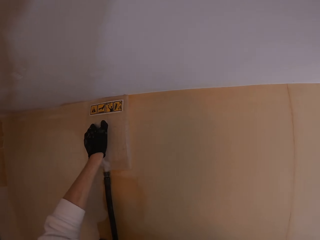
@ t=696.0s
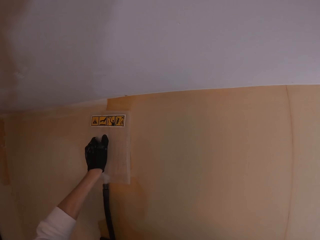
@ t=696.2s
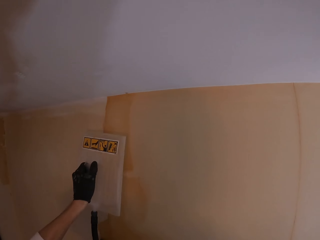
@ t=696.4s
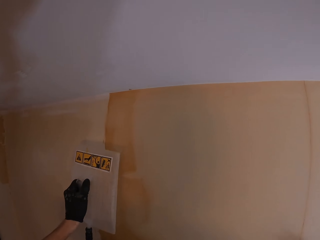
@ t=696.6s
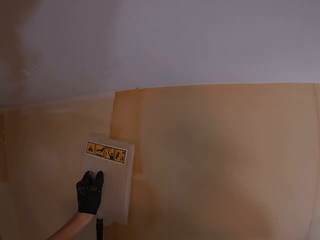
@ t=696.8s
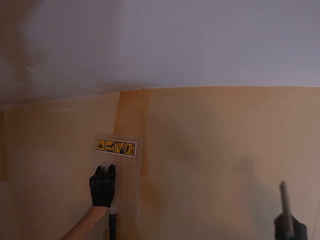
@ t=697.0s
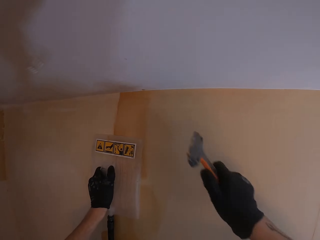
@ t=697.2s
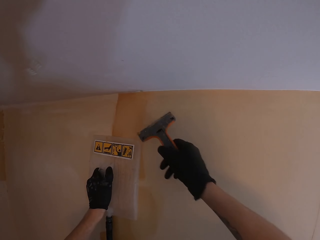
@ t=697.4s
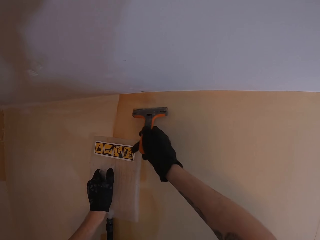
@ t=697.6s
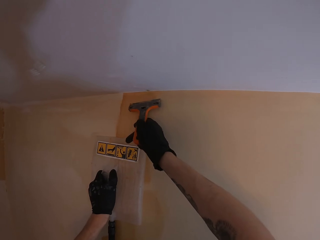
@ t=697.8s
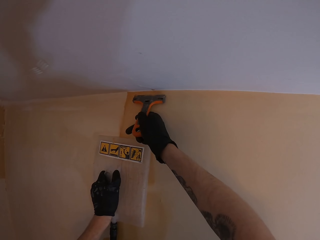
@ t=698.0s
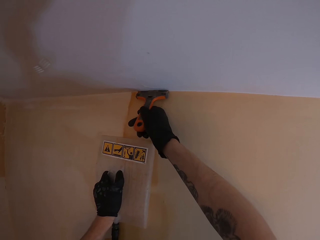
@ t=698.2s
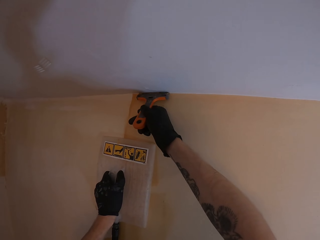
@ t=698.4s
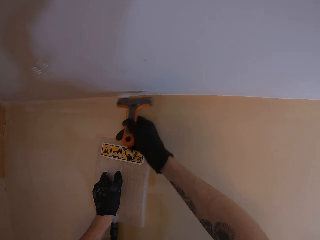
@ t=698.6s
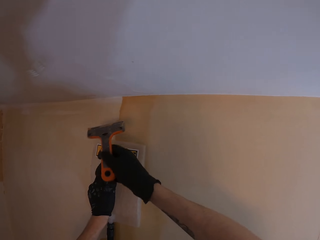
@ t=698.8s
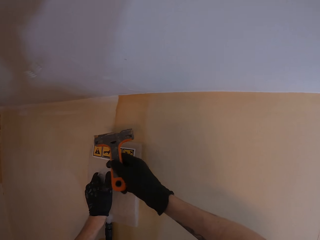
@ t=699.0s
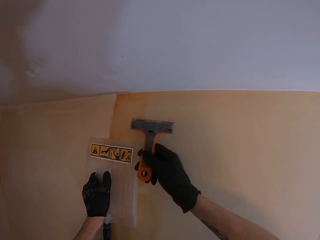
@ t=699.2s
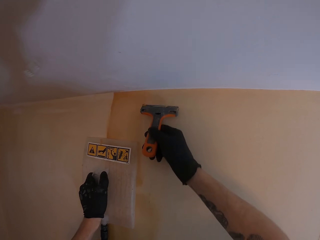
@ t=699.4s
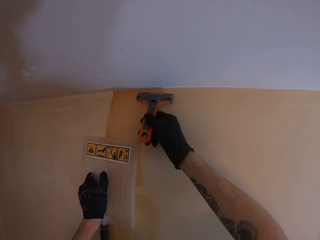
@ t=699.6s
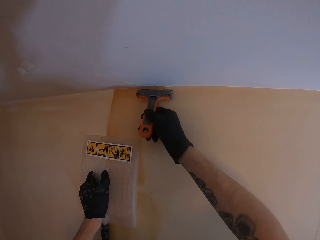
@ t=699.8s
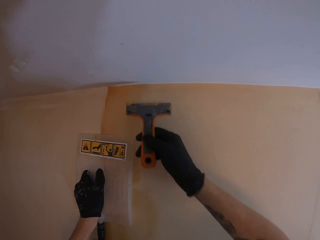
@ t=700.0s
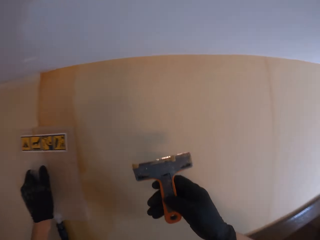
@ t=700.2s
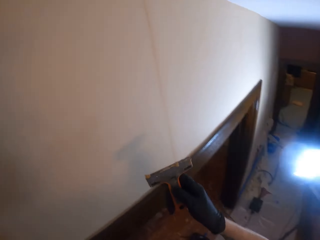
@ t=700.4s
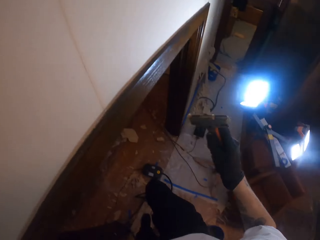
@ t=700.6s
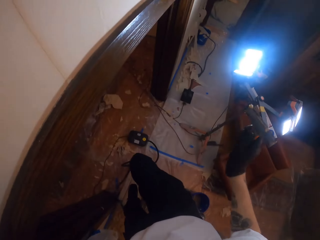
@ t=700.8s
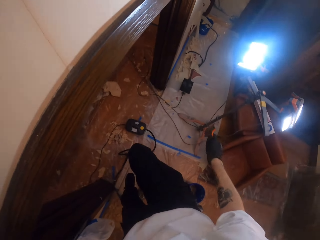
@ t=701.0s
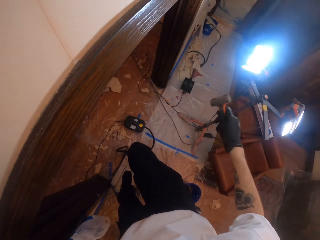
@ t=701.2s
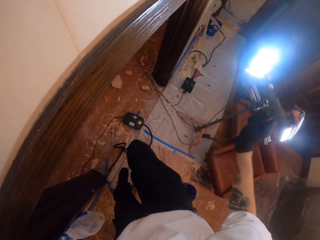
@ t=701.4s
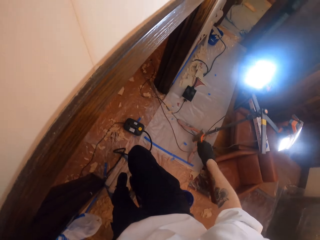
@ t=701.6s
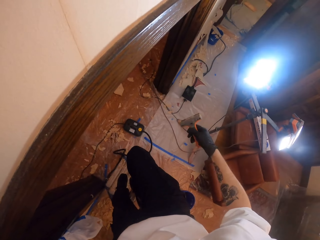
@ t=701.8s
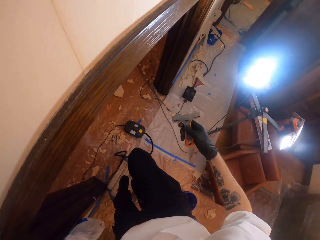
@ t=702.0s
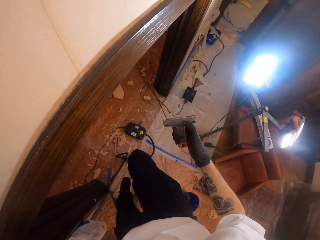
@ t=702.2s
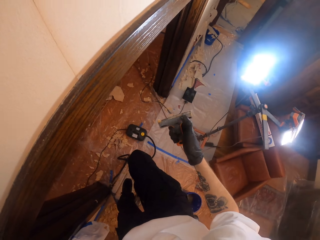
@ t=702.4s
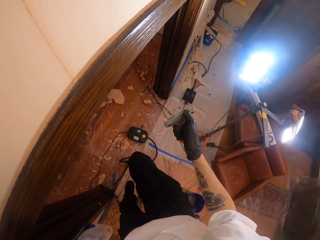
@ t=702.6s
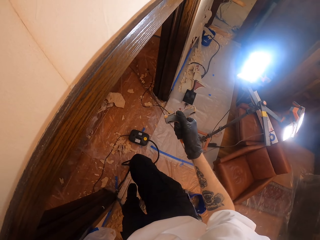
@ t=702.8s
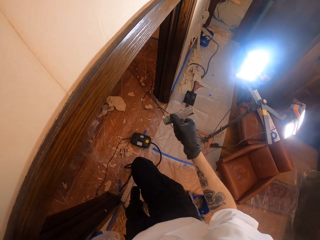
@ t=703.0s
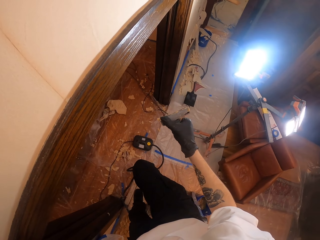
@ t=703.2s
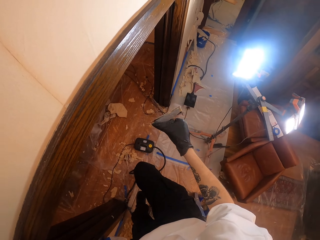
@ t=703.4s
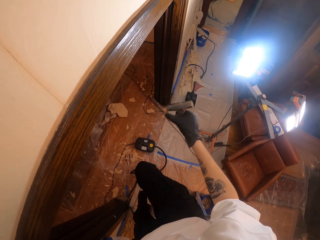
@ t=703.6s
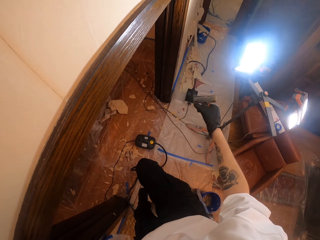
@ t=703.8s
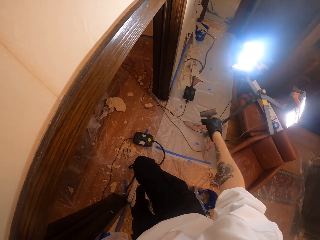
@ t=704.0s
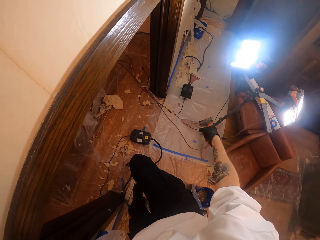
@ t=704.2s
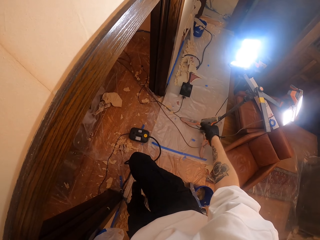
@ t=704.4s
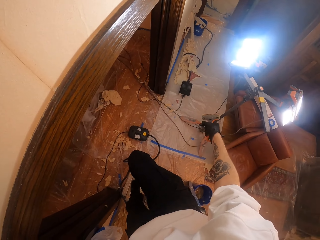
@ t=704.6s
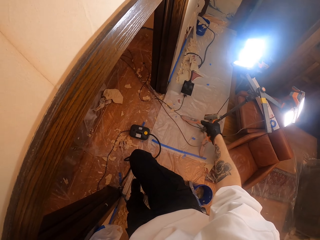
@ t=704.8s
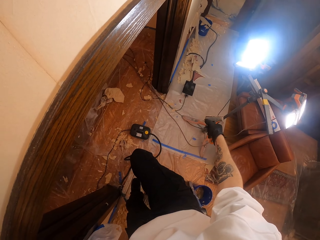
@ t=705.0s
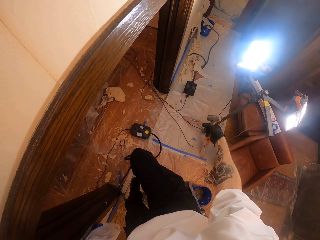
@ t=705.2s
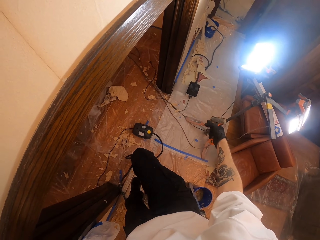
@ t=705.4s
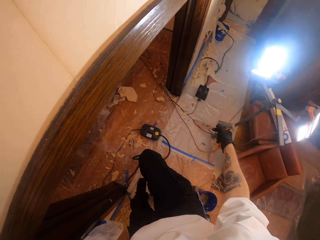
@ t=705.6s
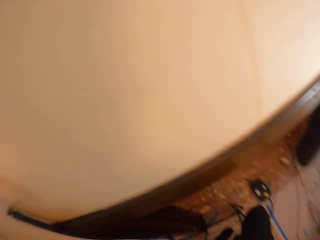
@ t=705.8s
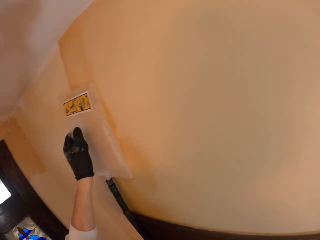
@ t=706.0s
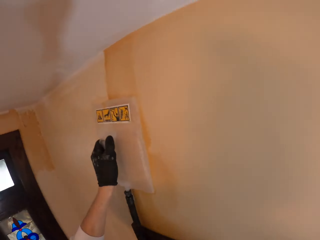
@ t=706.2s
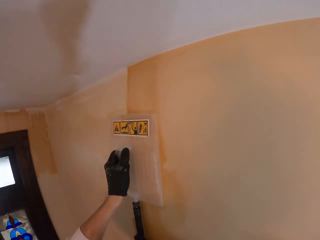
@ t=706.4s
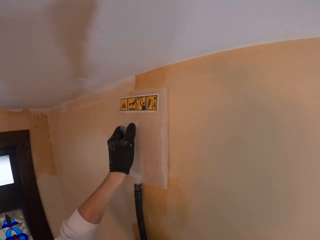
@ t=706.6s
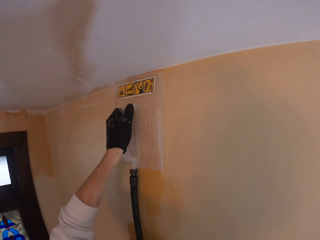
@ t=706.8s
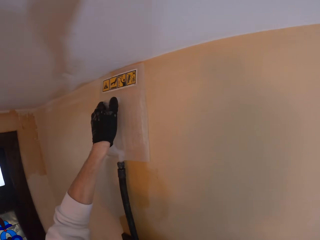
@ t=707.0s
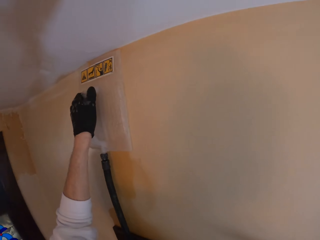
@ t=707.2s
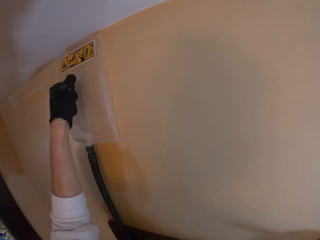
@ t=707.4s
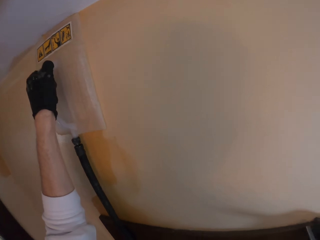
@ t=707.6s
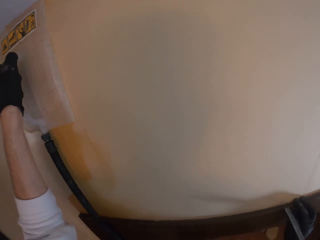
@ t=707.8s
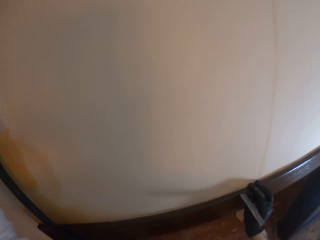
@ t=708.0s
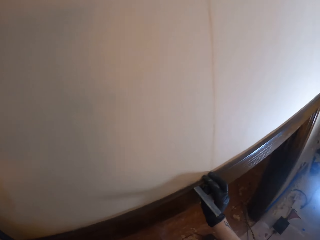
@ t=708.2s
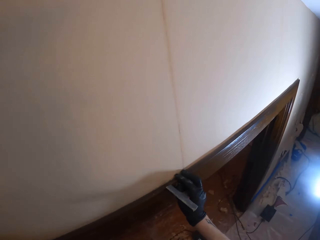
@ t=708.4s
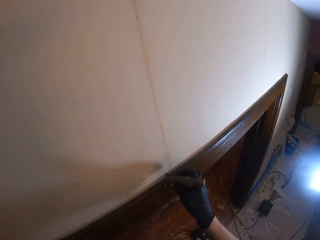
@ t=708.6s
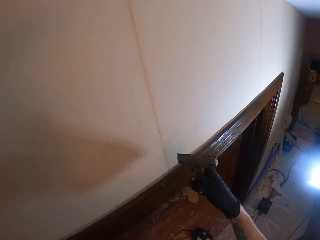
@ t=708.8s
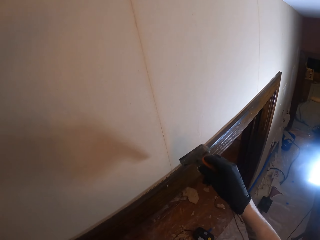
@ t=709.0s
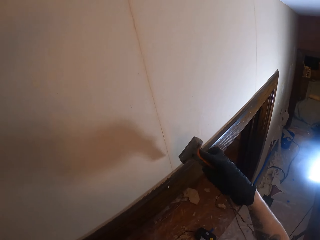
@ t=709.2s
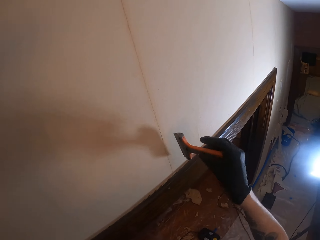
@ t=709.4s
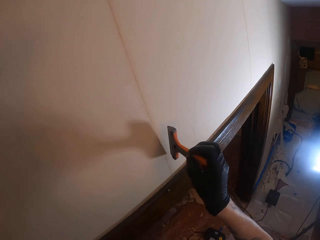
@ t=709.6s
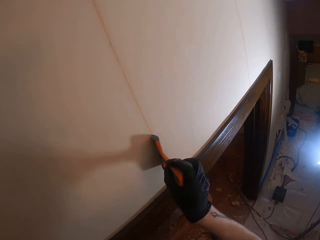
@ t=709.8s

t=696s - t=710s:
The camera wearer moves the wallpaper scraper on the wall. He shakes the wallpaper scraper. He cleans the wall scraper. He removes the wallpaper on the scraper with his hand. He drops the wallpaper on the floor. He holds the wall steamer on the wall. He smooths the wall.

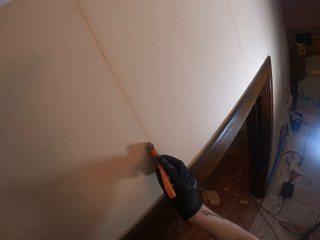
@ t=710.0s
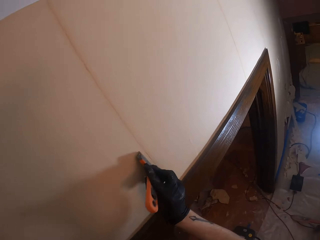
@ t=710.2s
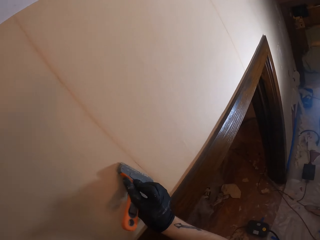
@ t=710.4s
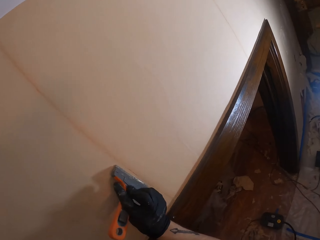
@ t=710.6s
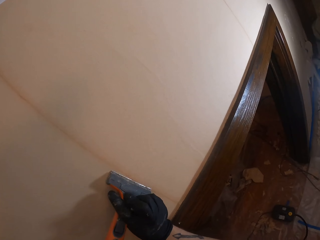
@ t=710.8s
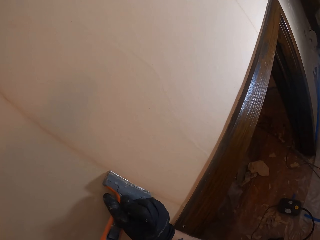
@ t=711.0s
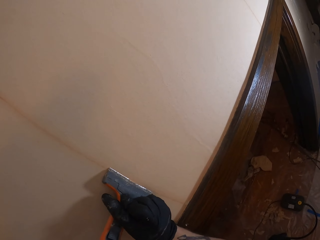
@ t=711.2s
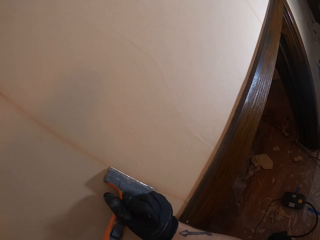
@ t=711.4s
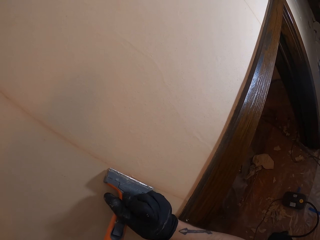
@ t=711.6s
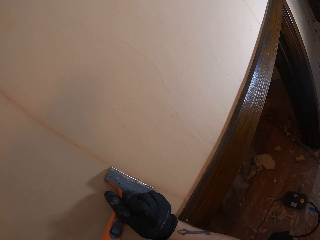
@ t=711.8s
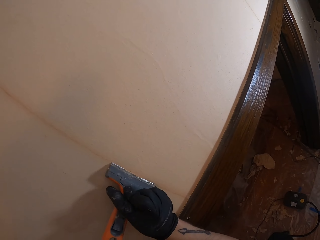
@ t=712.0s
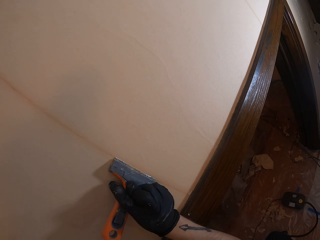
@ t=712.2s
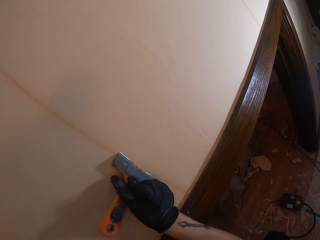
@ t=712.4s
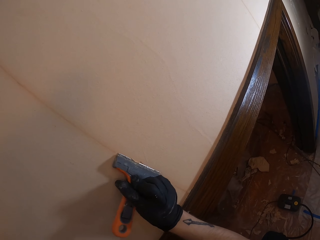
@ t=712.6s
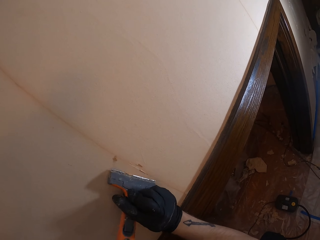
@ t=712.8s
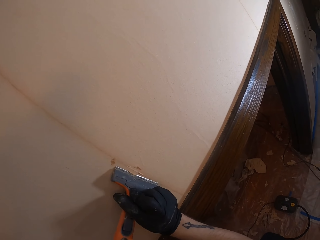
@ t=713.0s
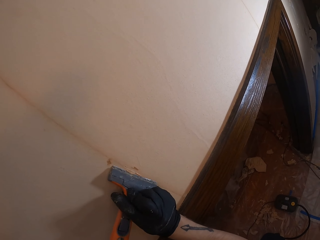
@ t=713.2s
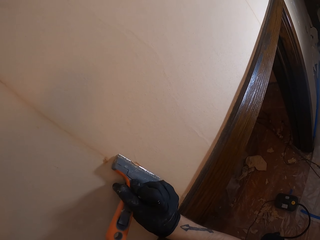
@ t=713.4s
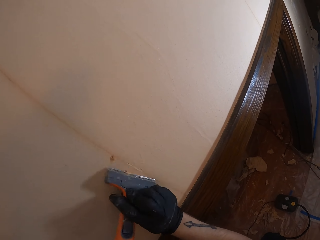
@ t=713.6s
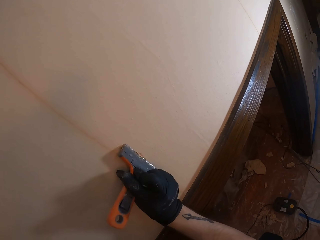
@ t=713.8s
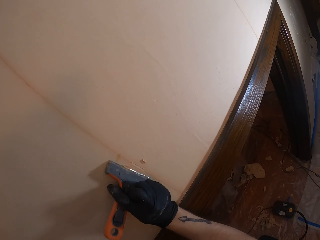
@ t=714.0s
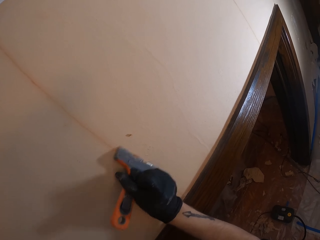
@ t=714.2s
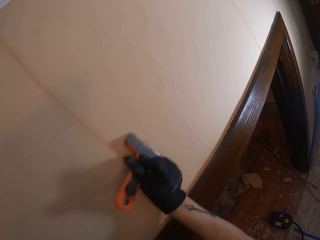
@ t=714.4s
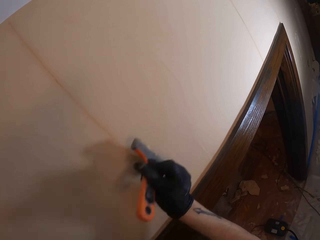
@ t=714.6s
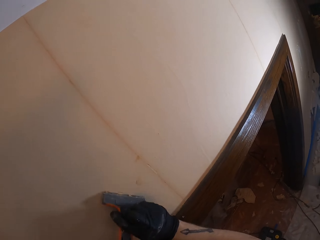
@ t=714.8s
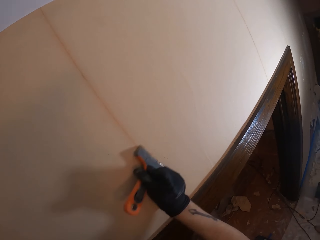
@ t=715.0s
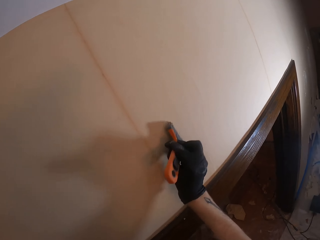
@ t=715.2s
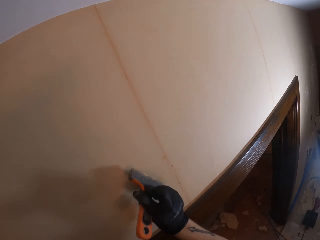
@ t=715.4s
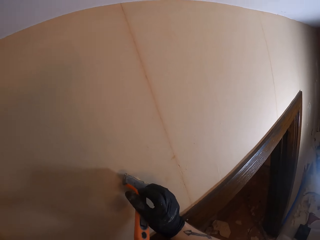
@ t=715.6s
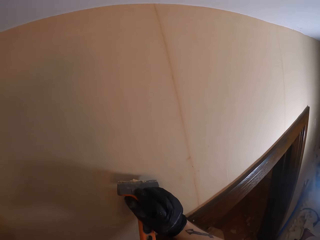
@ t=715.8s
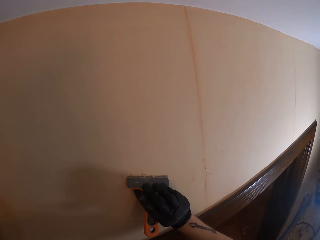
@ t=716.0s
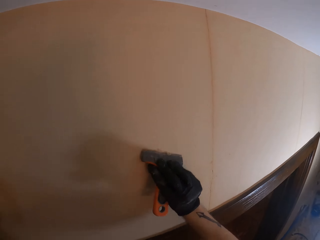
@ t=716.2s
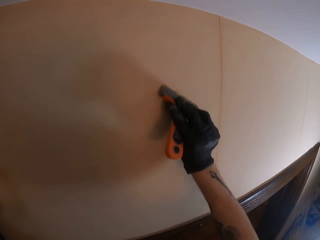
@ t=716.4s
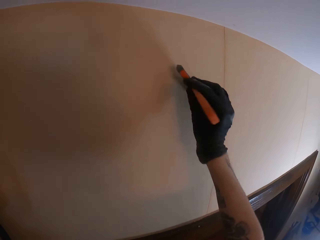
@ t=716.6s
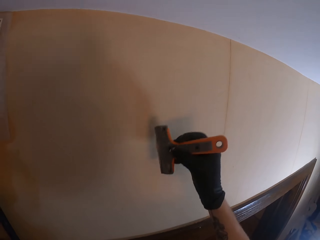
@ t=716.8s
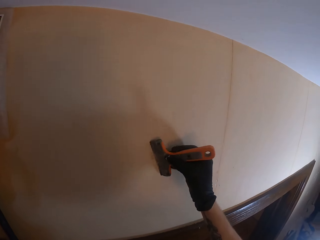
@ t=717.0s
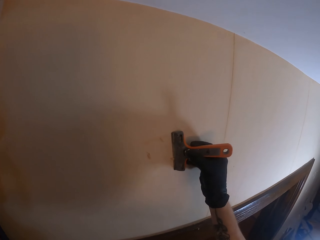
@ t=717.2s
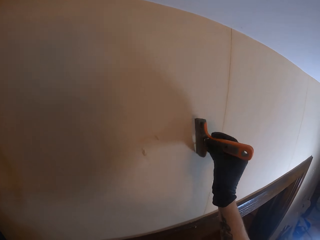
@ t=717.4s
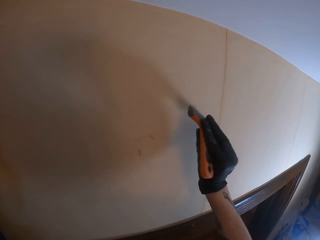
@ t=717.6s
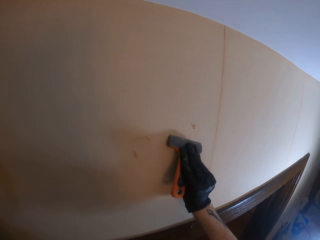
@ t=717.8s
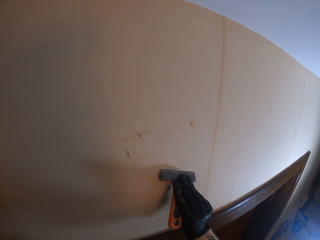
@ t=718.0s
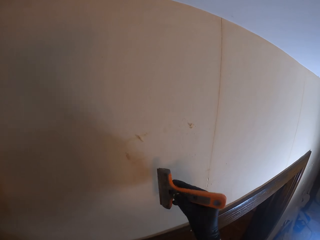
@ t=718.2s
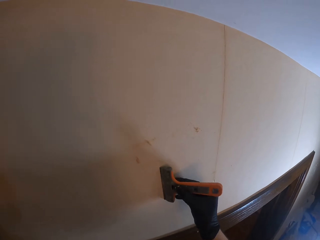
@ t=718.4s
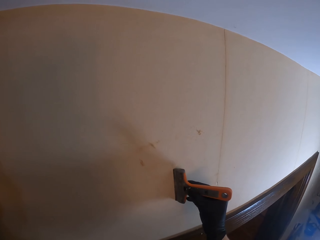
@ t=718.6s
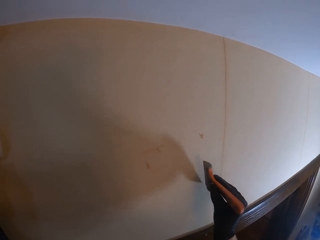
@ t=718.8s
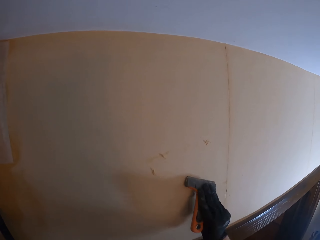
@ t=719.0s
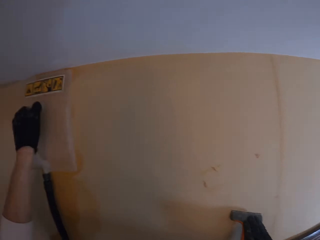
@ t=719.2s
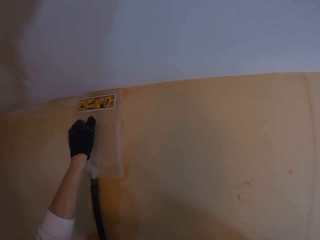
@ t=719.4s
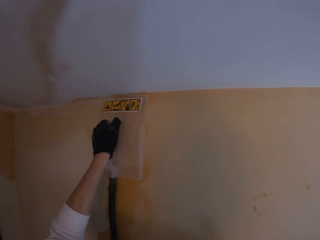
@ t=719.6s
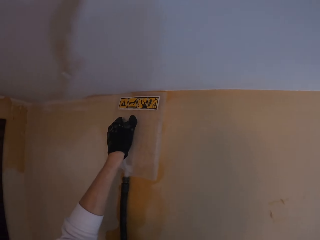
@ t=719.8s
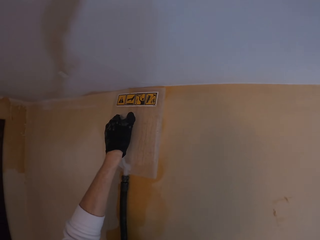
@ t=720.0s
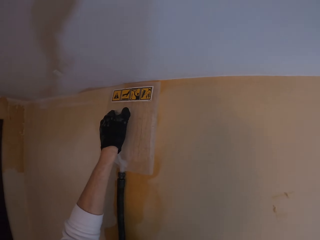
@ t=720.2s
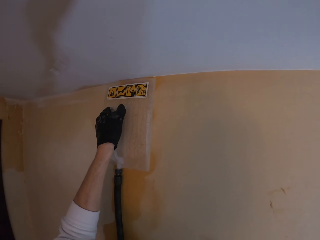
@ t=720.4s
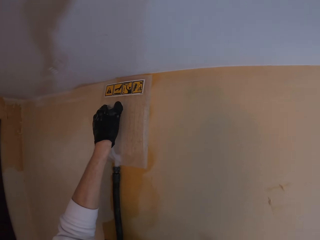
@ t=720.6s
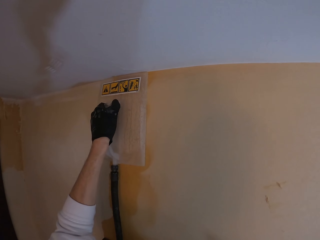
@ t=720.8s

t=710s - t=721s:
The camera wearer strips off the wallpaper with the wallpaper scraper. They clean the wall scraper.
